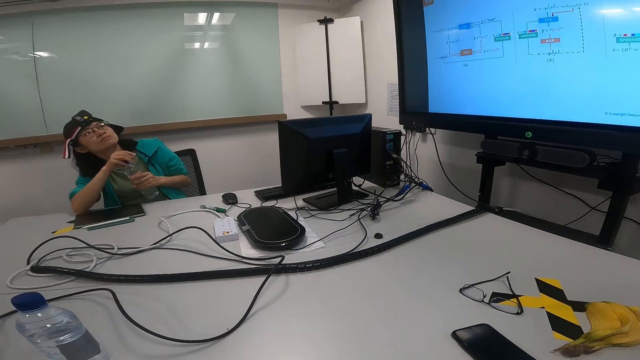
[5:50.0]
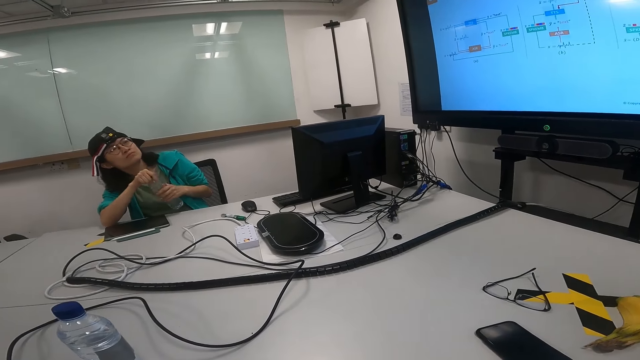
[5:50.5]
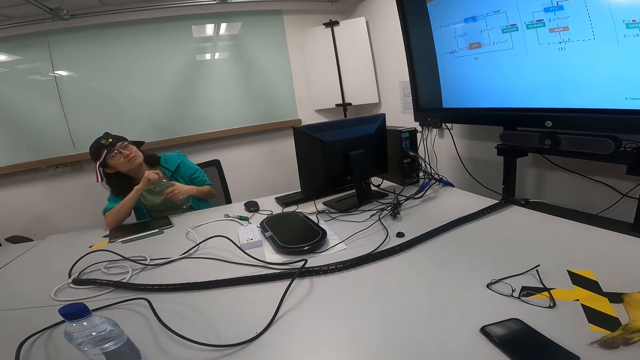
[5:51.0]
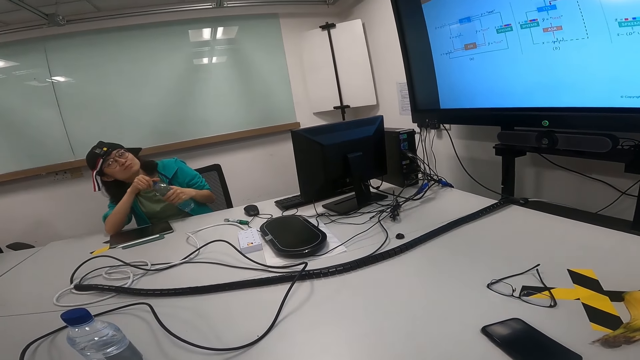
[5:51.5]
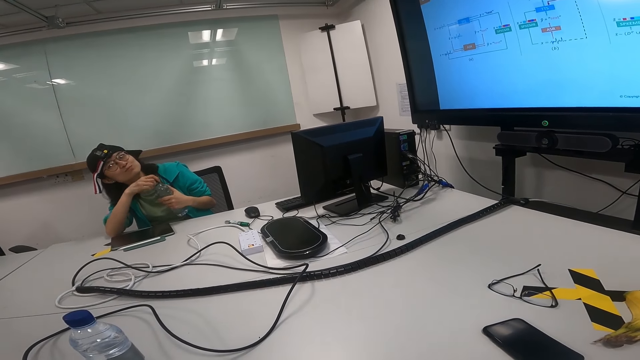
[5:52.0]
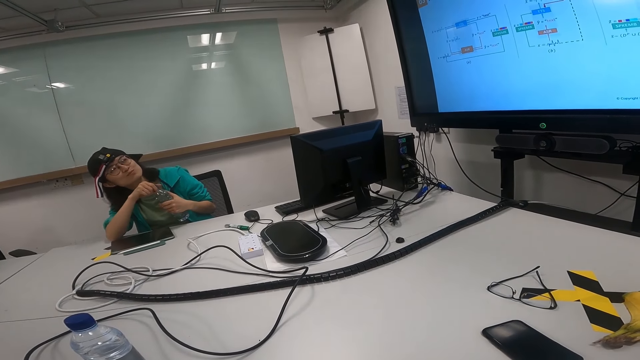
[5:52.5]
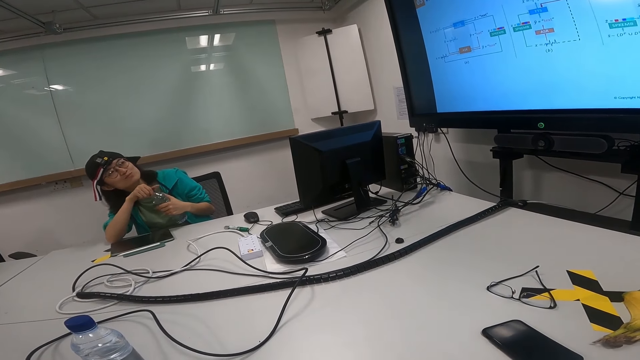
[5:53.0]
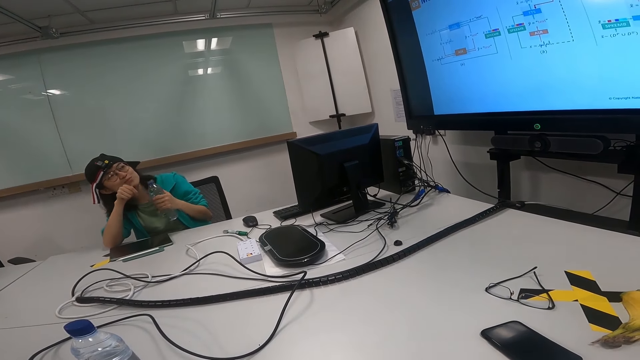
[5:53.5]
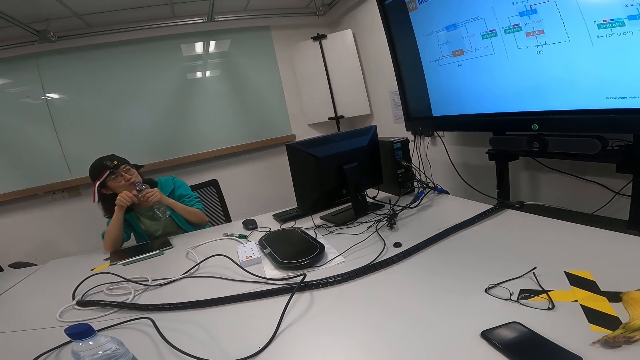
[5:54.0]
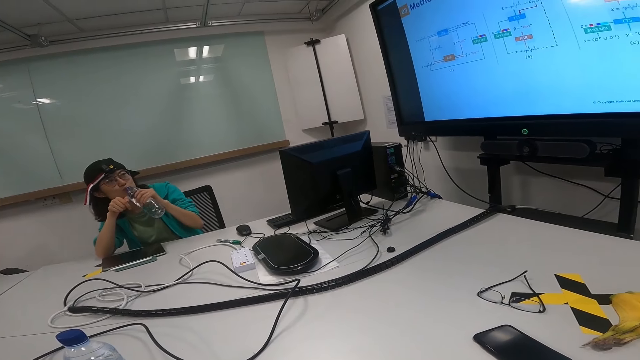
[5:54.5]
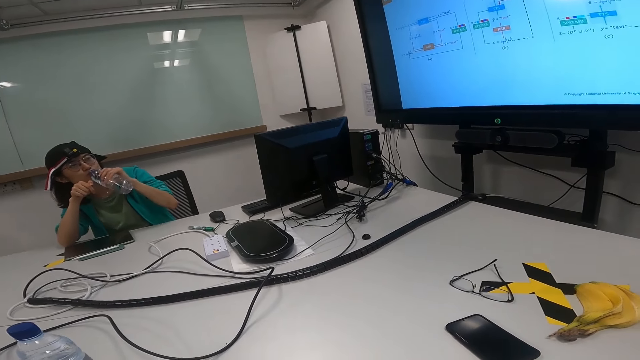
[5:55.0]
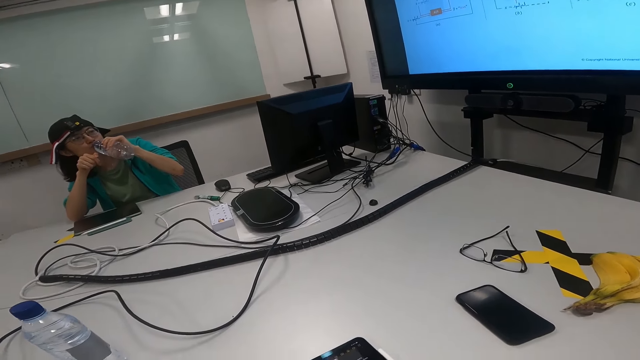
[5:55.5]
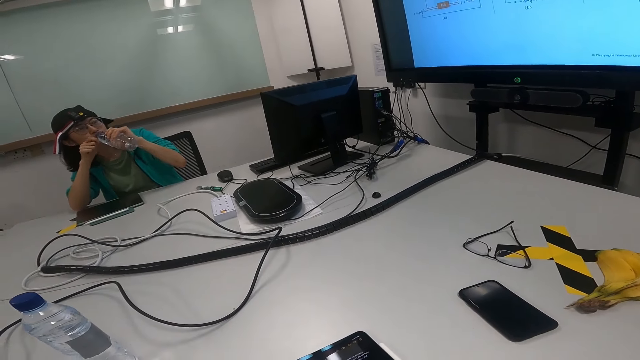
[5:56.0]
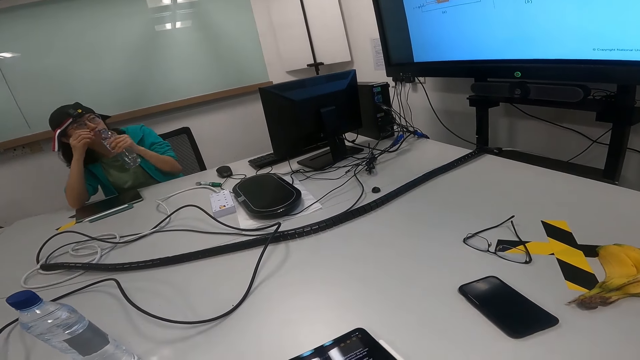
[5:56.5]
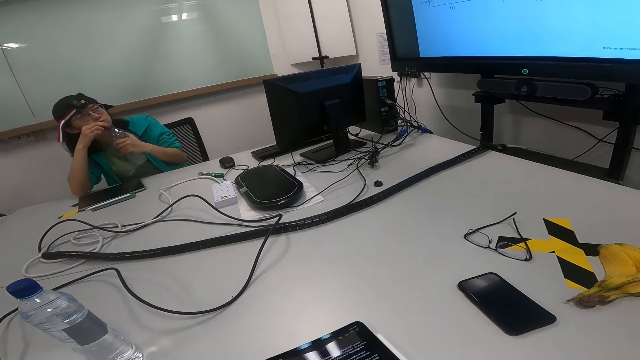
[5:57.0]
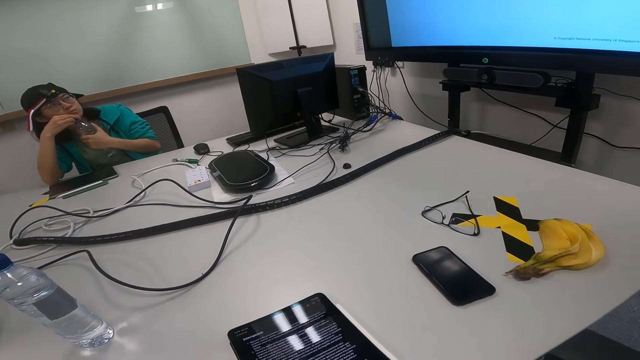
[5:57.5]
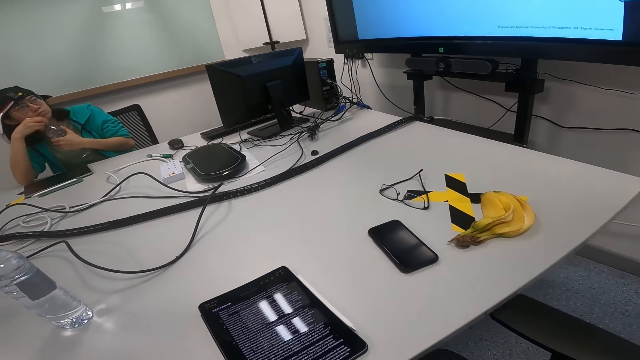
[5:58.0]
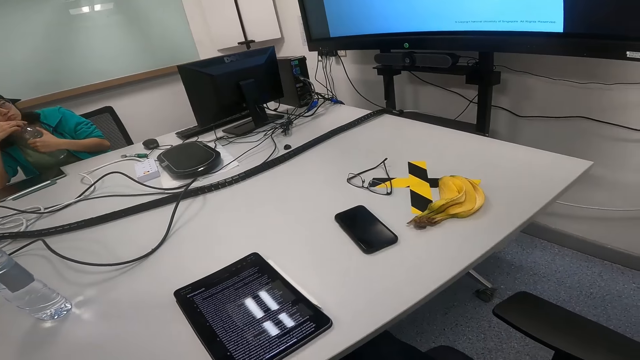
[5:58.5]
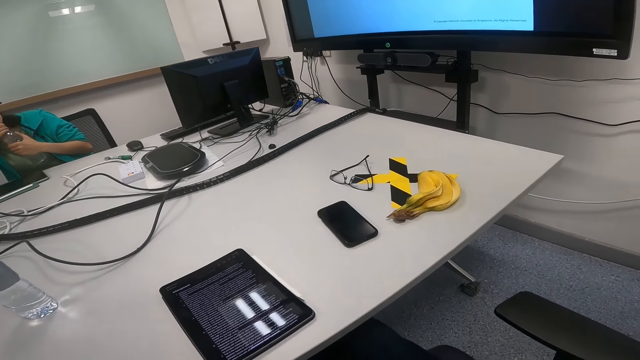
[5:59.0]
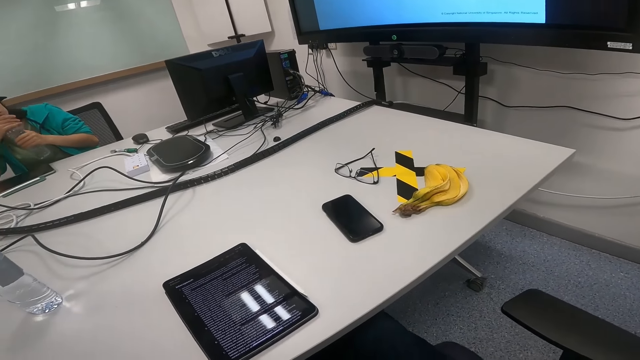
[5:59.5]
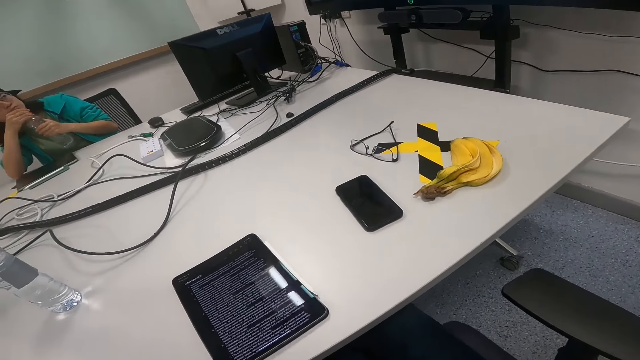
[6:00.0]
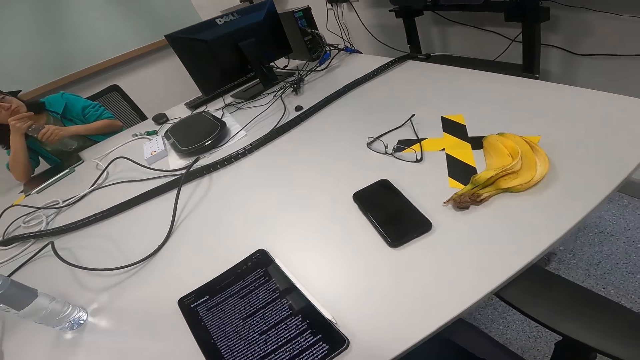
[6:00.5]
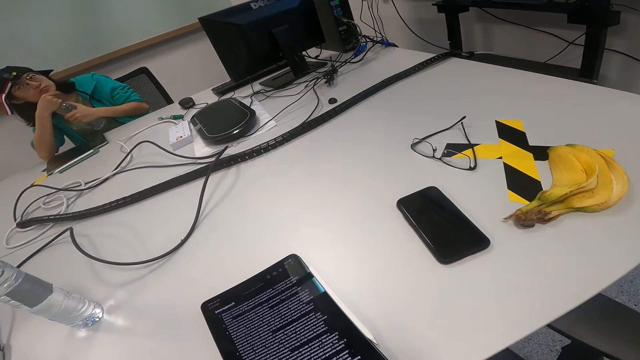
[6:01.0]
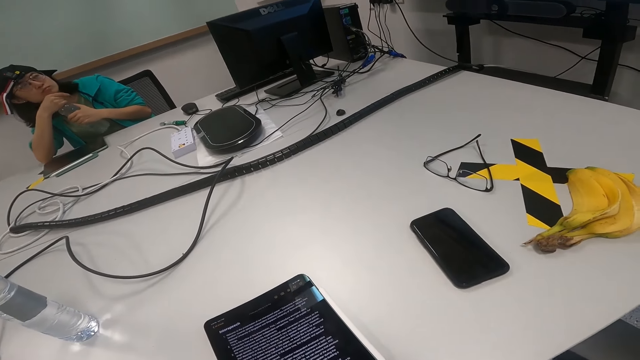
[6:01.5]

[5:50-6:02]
A lady opens the bottle. The camera wearer looks at the phone. The lady drinks the water. The lady closes the bottle. The camera wearer reads on the laptop.

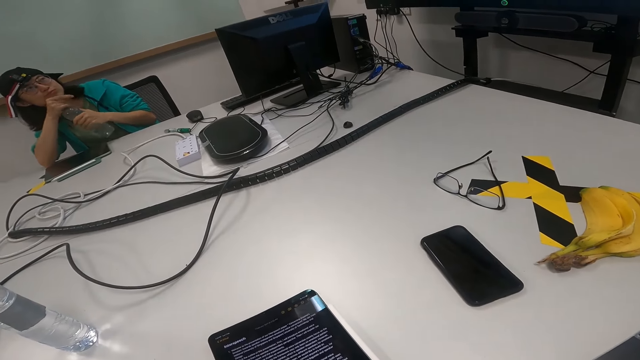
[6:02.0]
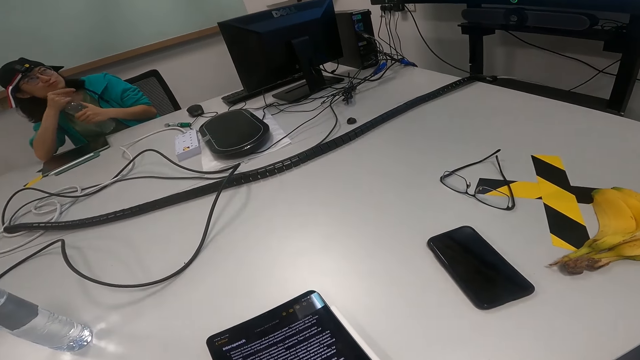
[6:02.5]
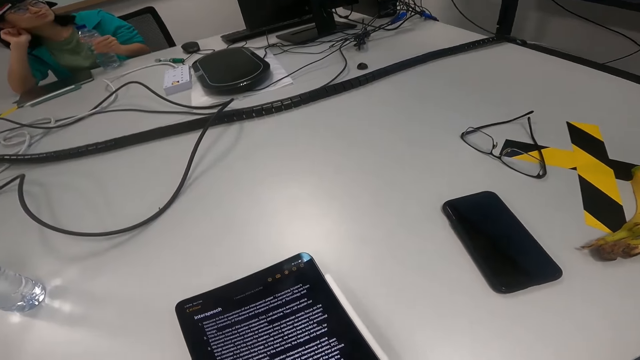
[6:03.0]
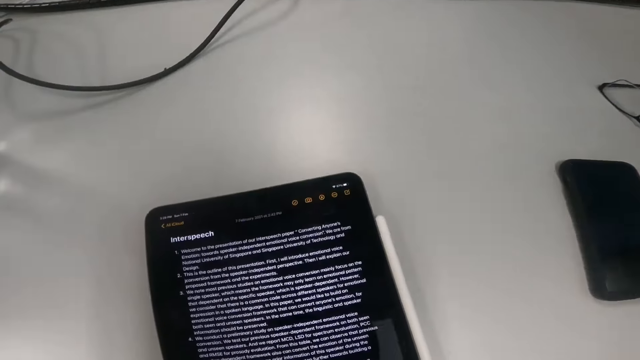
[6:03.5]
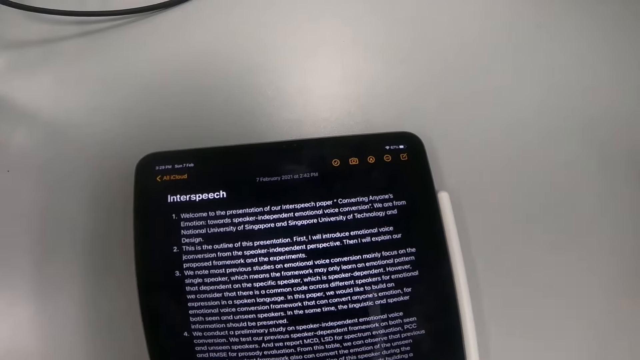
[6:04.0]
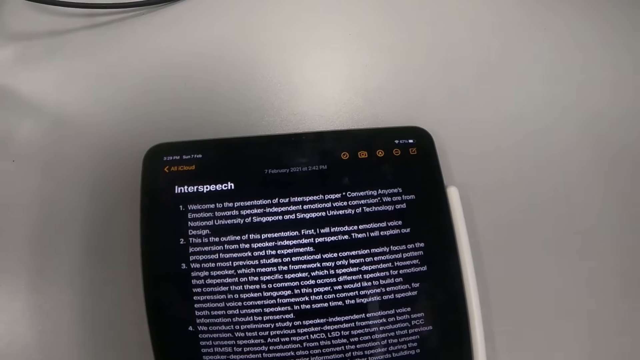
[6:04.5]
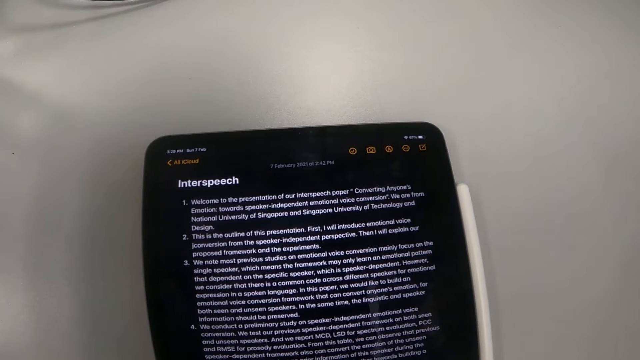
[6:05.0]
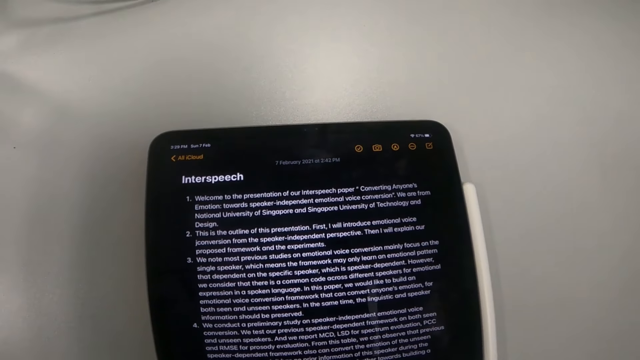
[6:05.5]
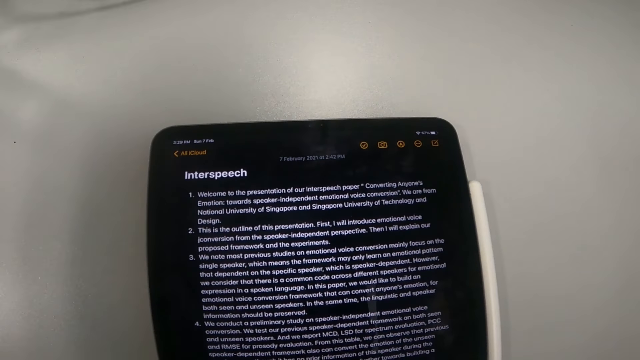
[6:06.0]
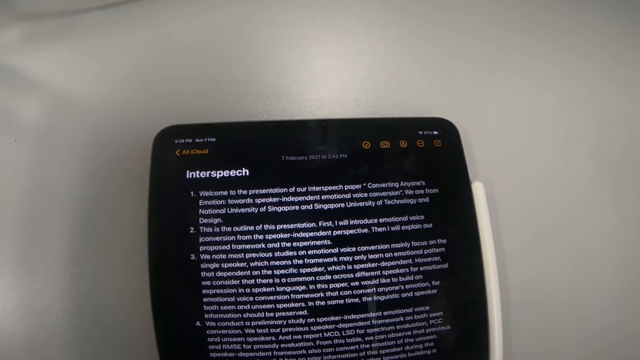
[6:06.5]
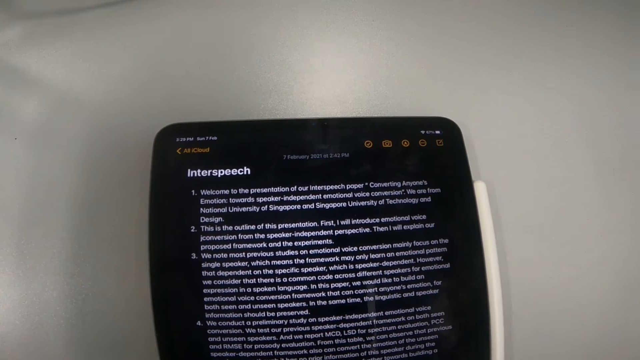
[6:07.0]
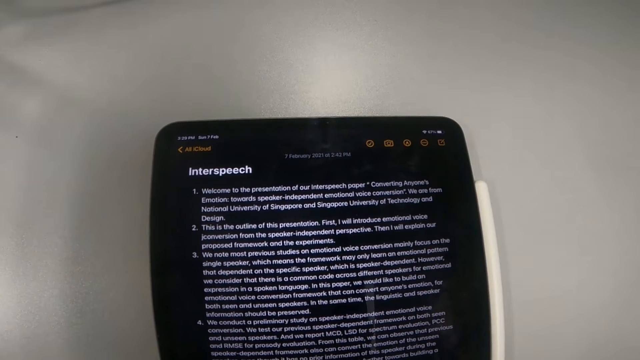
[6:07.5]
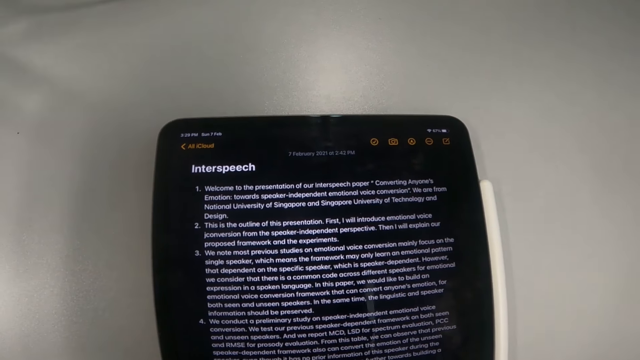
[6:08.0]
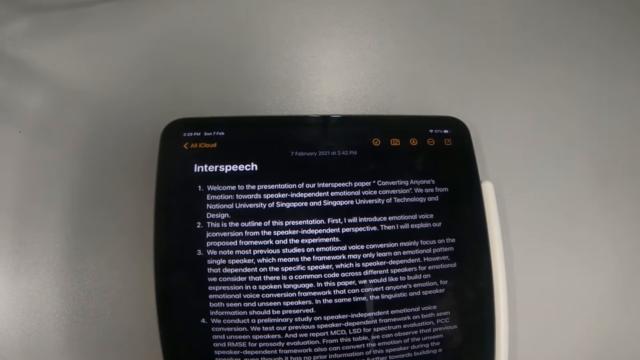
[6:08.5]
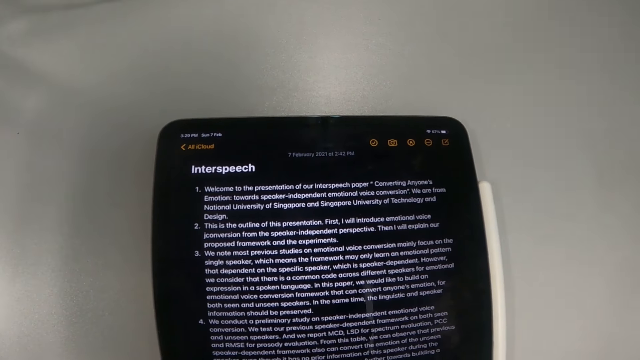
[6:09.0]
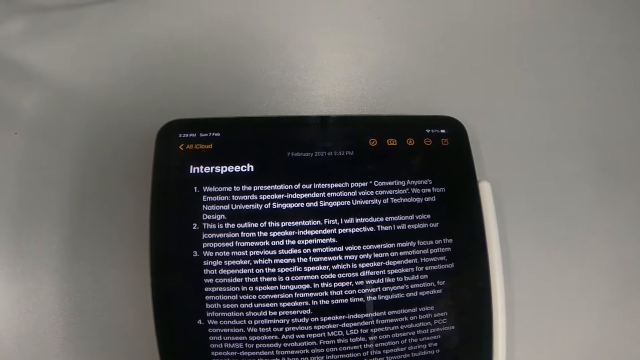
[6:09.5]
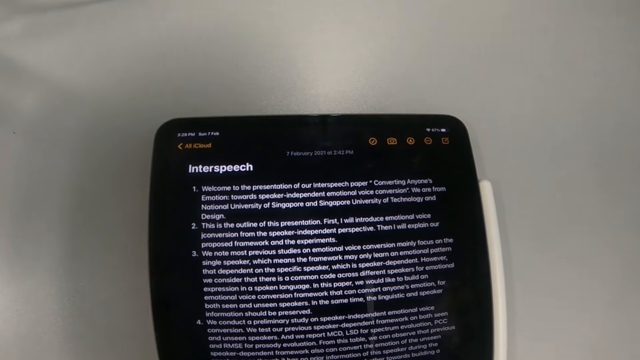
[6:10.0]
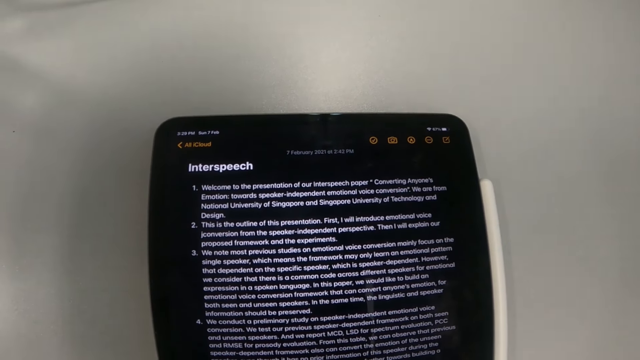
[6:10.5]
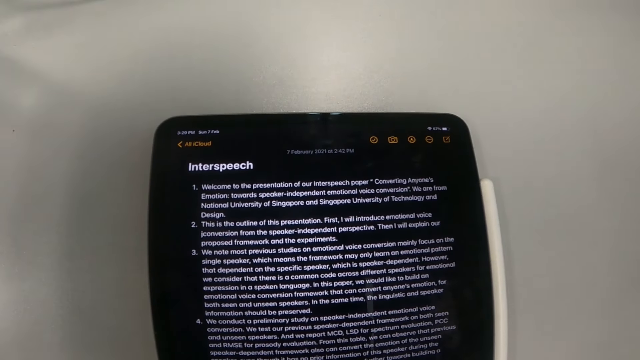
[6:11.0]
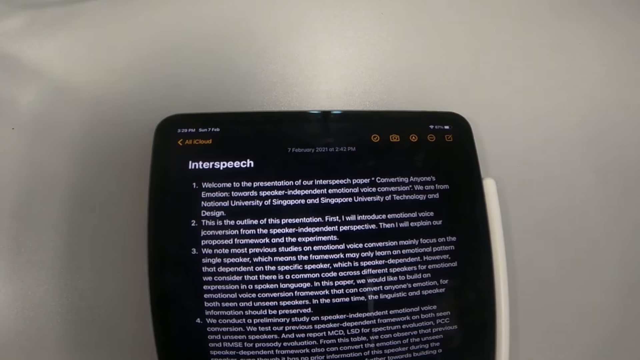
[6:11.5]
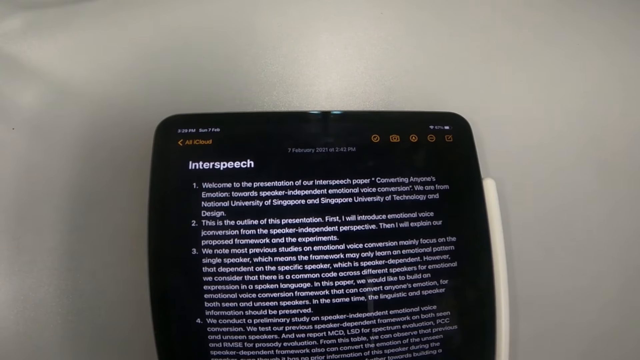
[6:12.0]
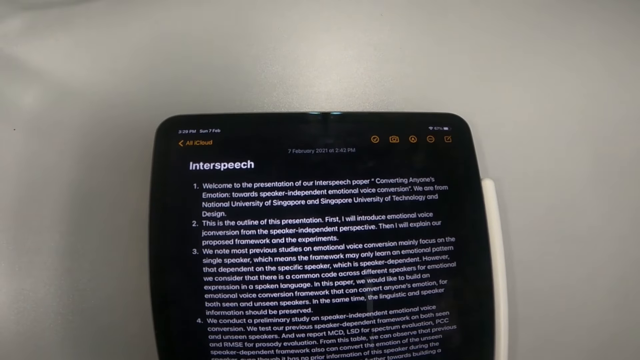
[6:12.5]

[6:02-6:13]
A lady puts the bottle on the table.
